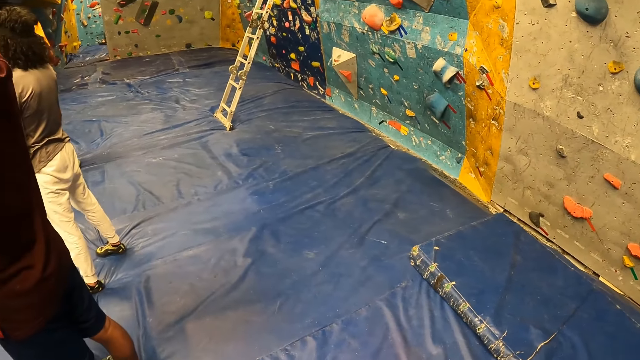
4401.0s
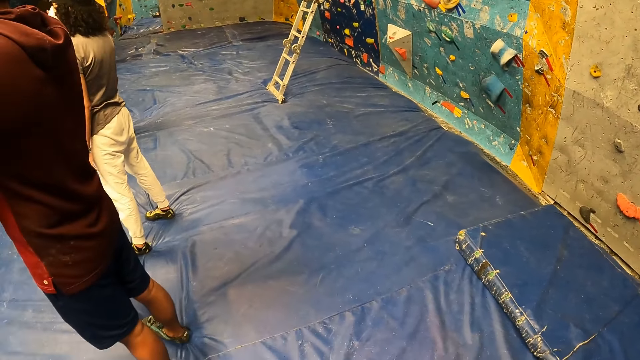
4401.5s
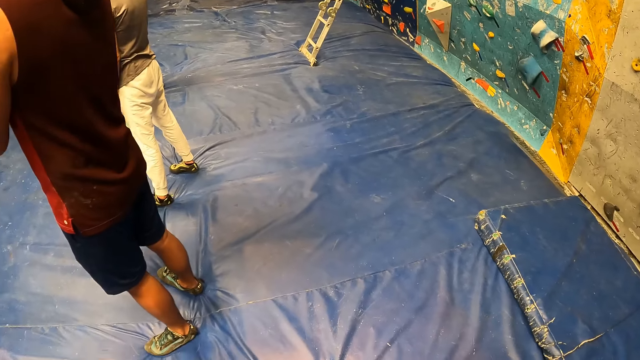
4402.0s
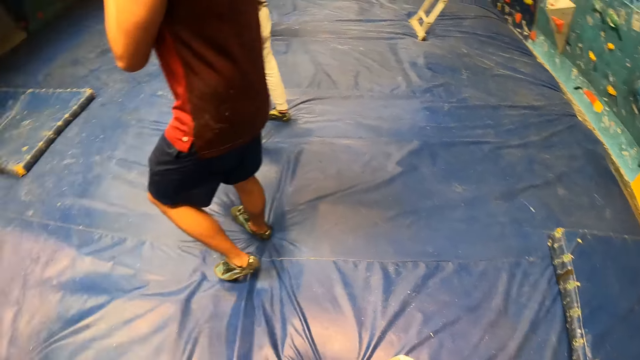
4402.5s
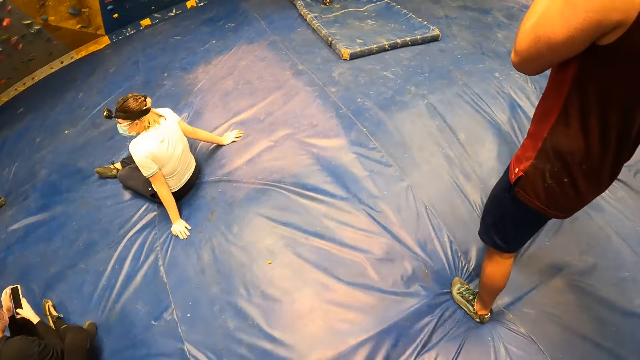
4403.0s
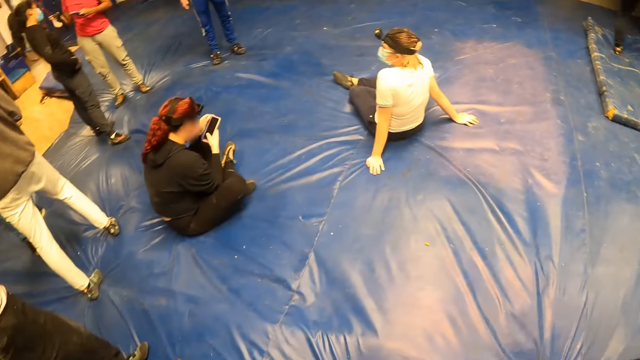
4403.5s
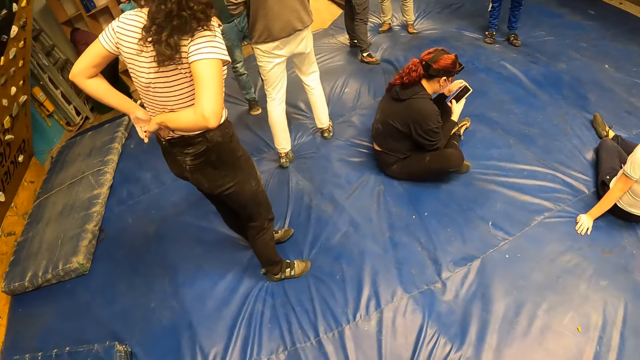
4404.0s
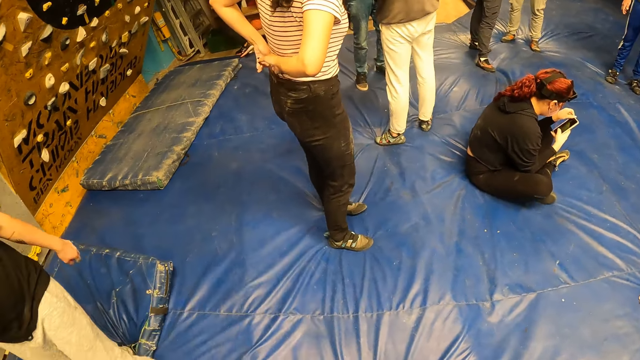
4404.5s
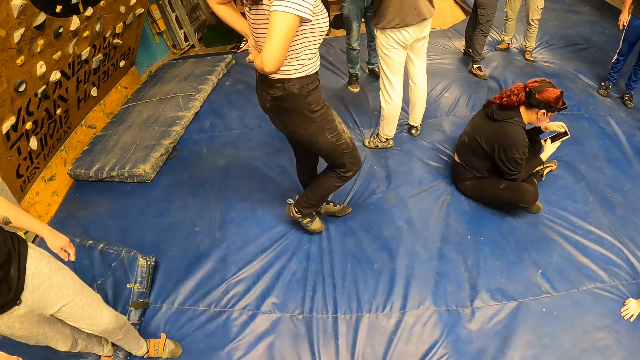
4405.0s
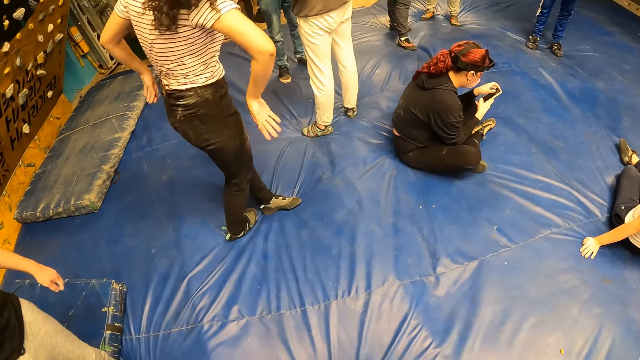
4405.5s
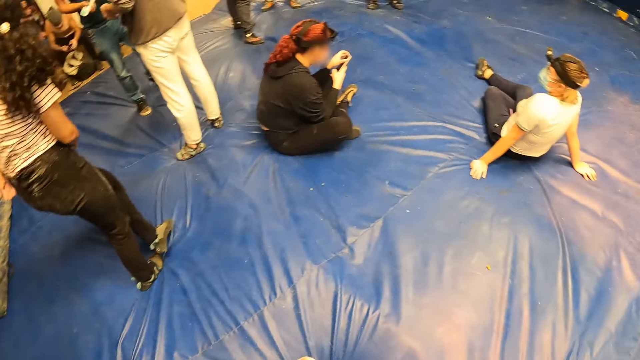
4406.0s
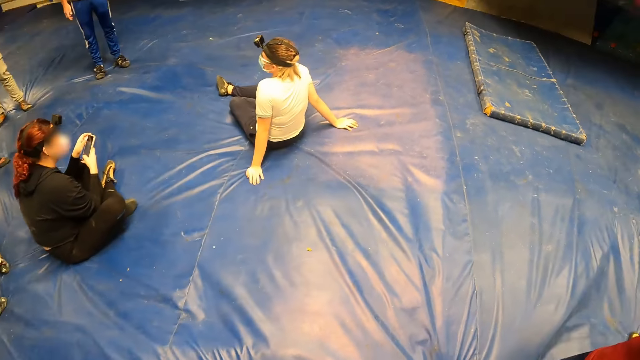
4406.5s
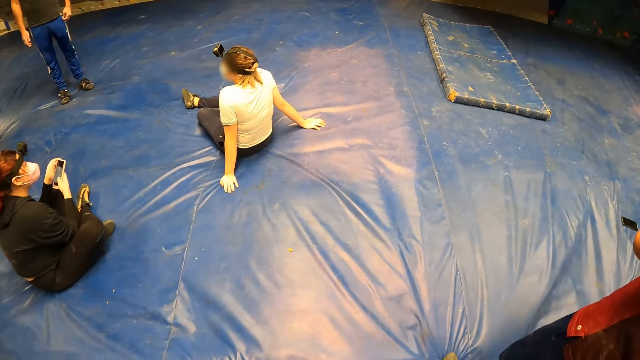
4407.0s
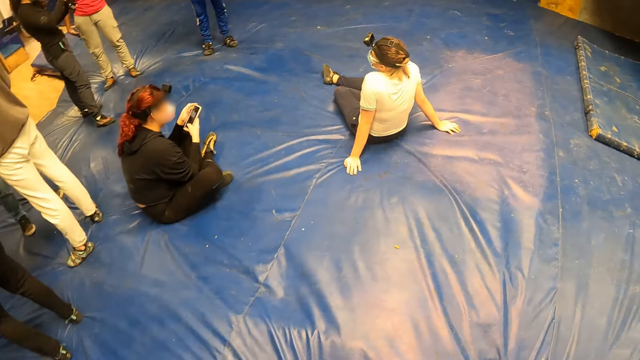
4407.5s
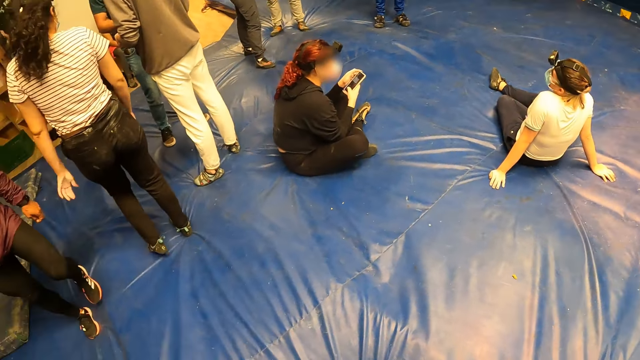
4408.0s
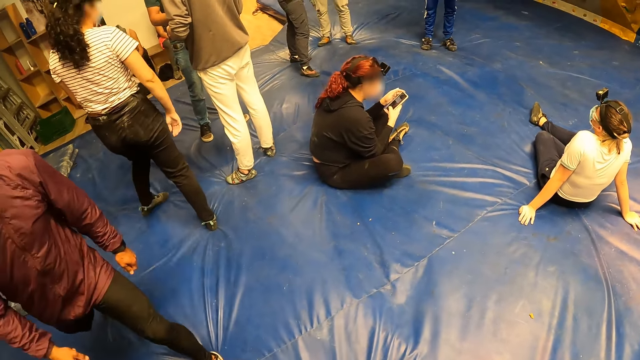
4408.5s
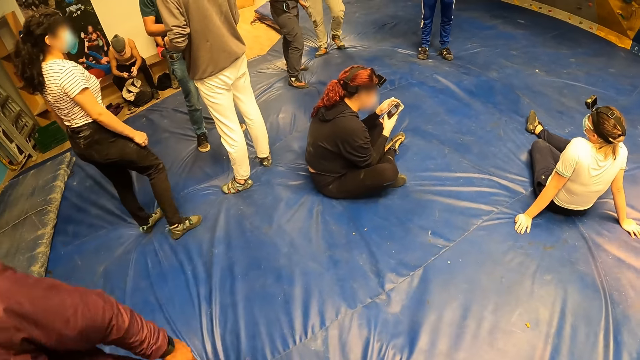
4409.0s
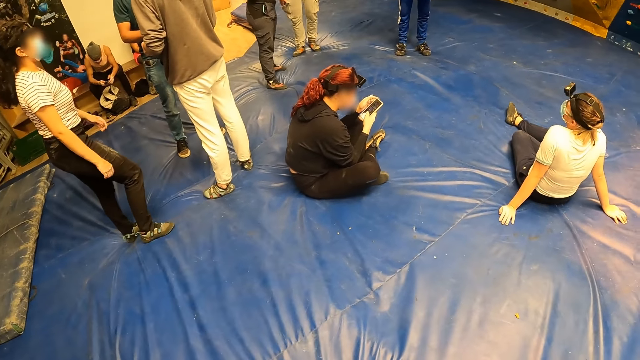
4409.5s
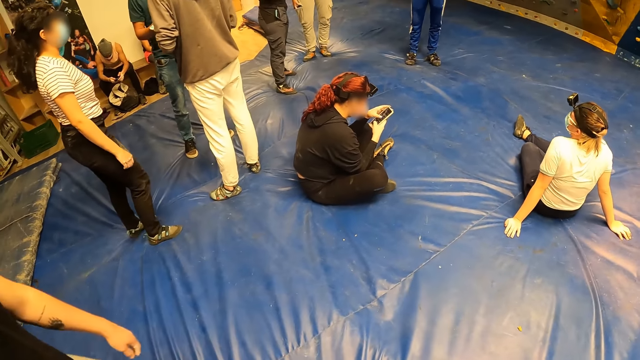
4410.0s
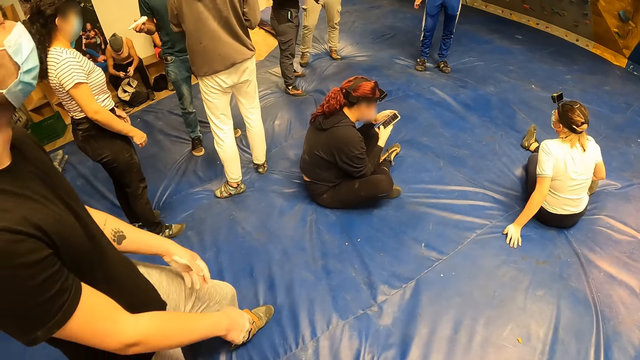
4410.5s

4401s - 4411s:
The camera wearer looks around. They look around repeatedly.

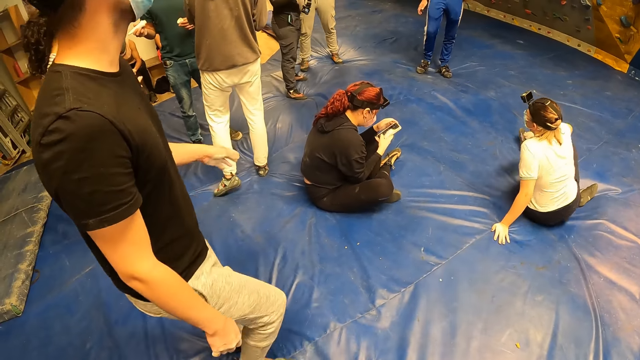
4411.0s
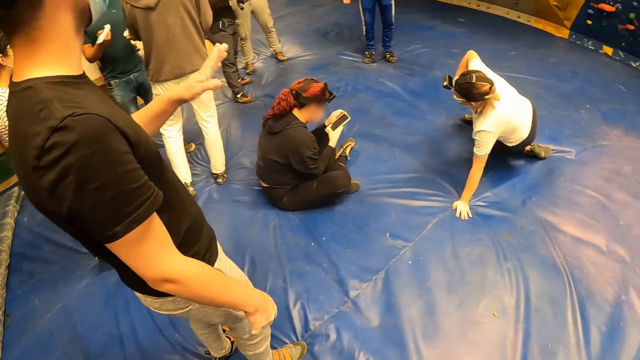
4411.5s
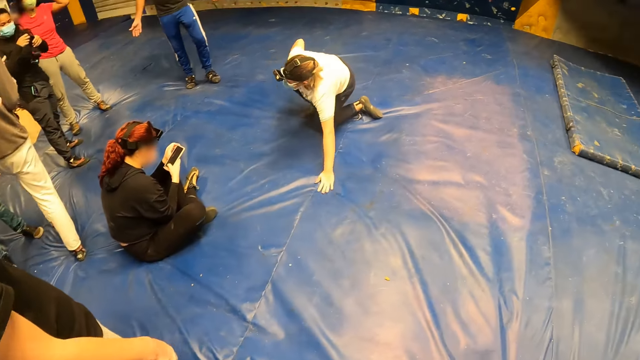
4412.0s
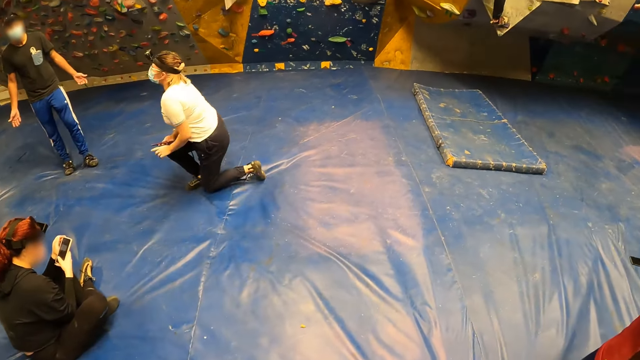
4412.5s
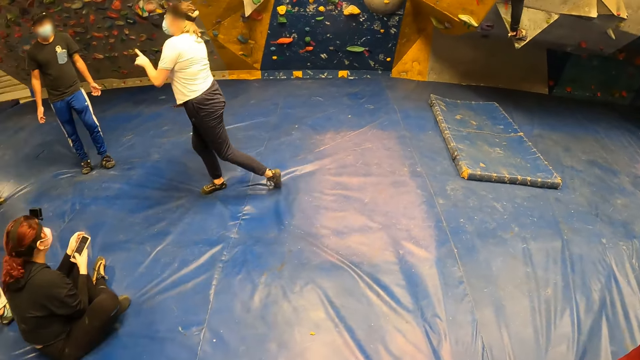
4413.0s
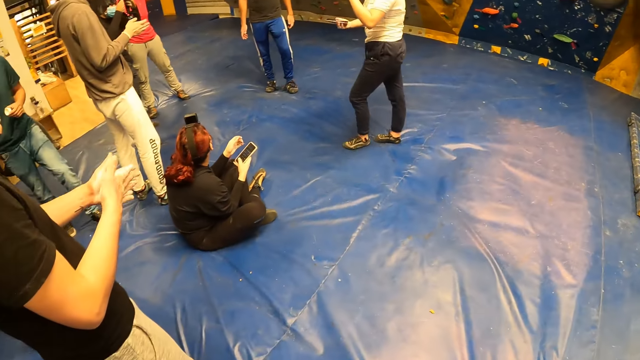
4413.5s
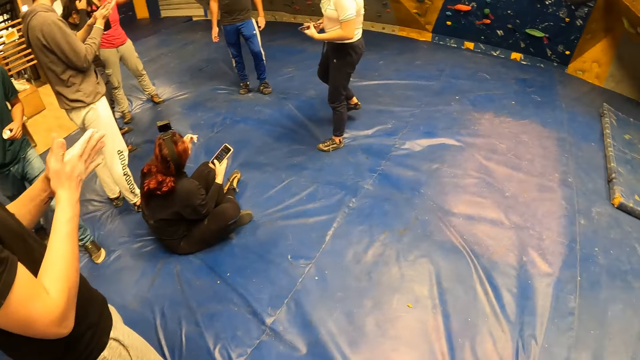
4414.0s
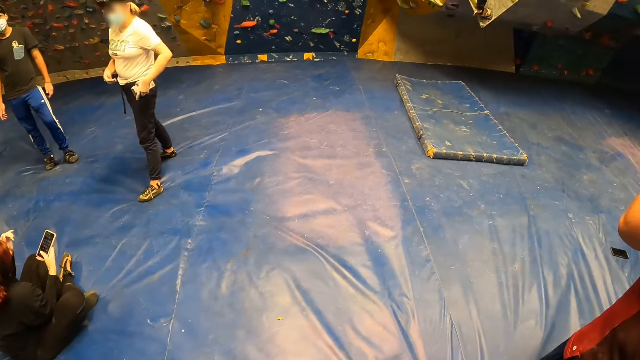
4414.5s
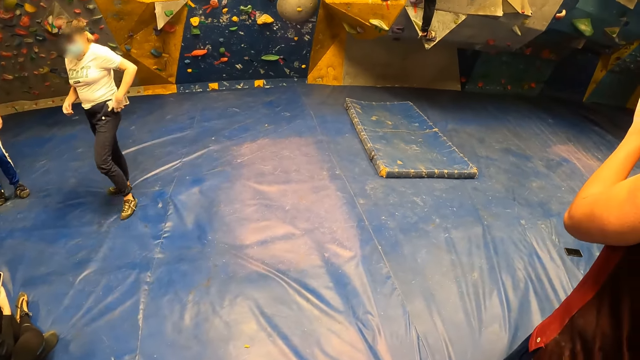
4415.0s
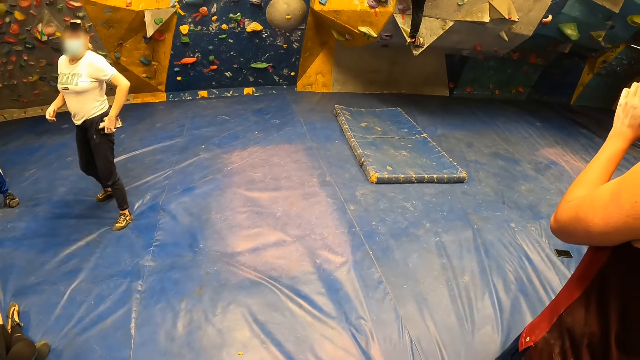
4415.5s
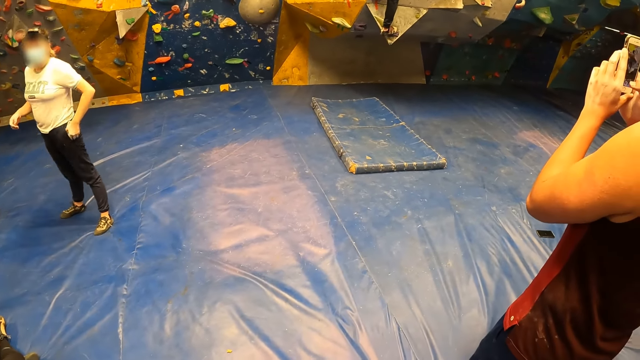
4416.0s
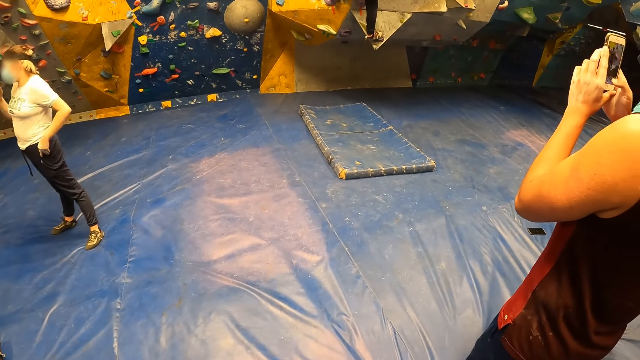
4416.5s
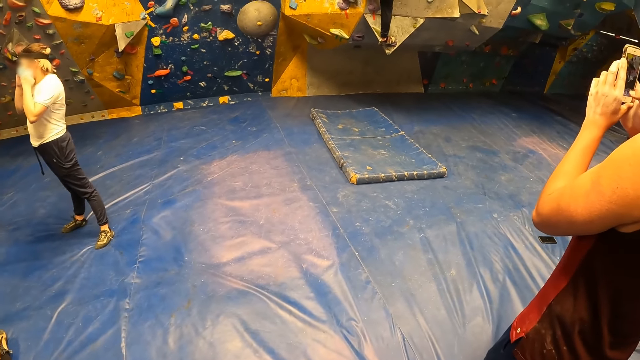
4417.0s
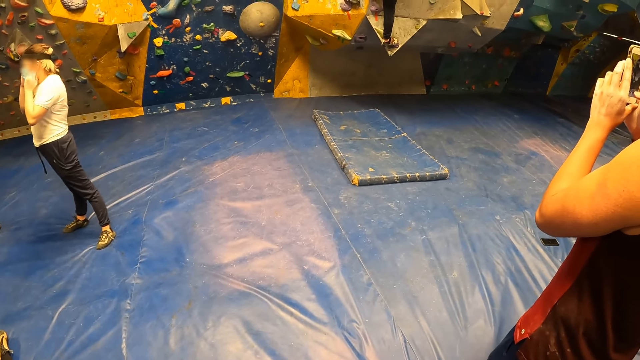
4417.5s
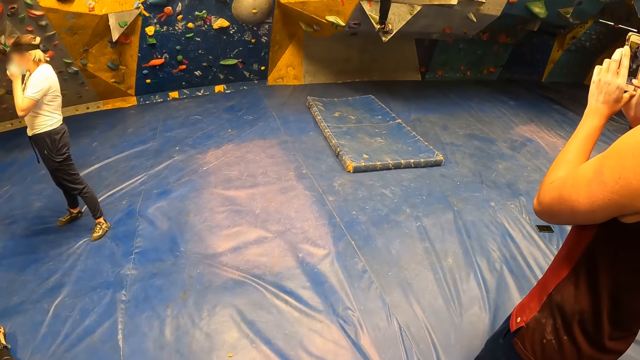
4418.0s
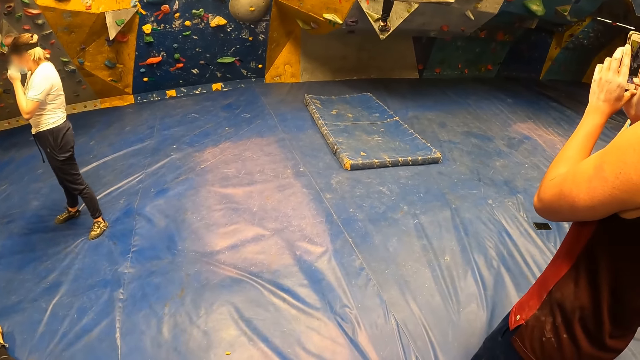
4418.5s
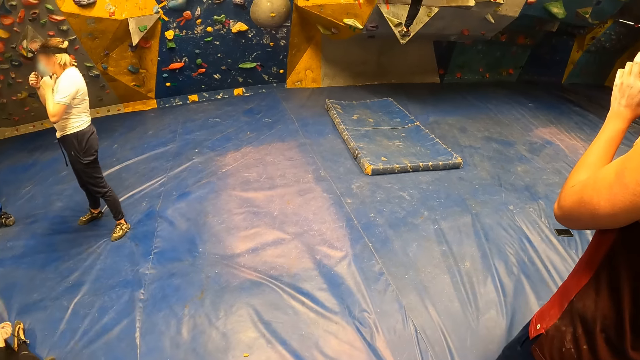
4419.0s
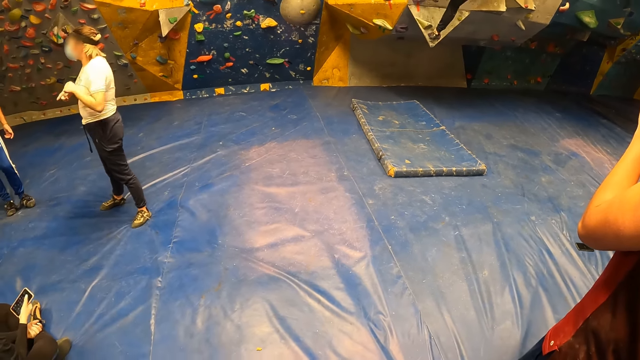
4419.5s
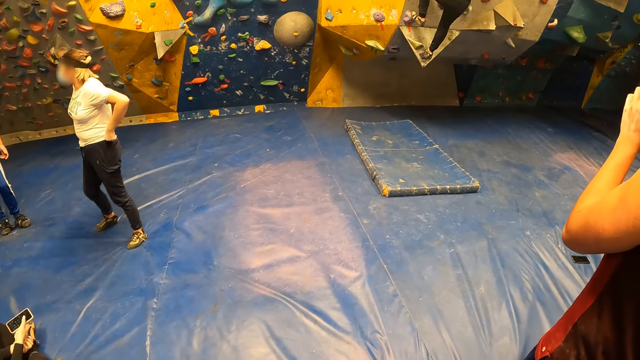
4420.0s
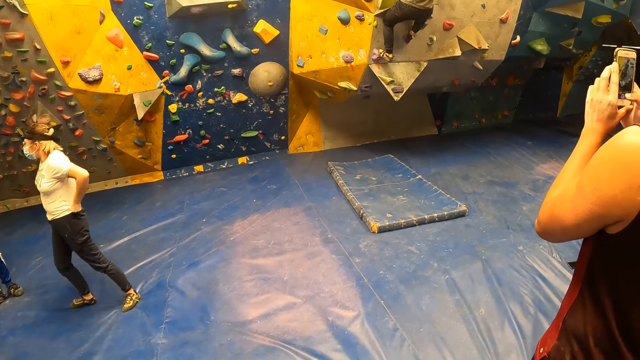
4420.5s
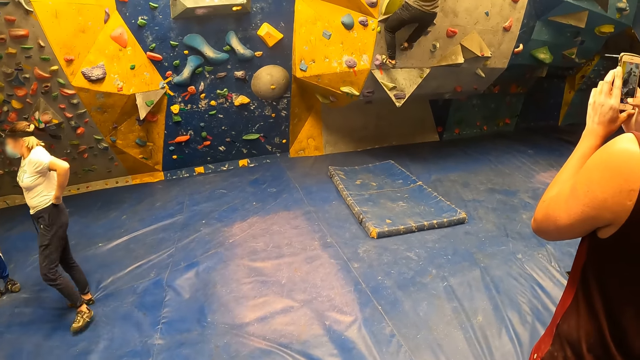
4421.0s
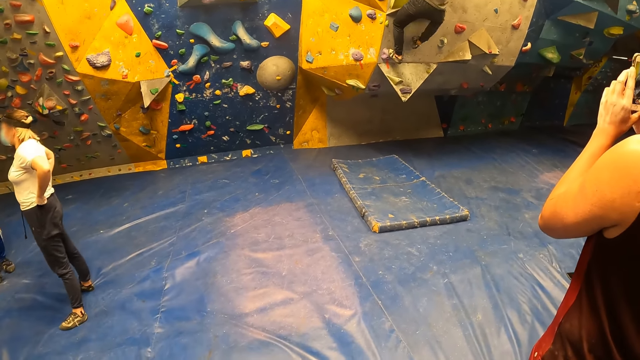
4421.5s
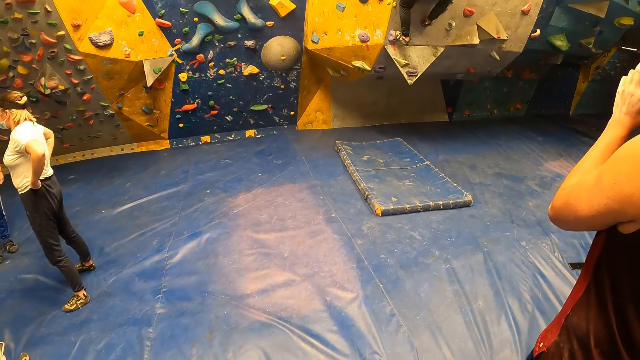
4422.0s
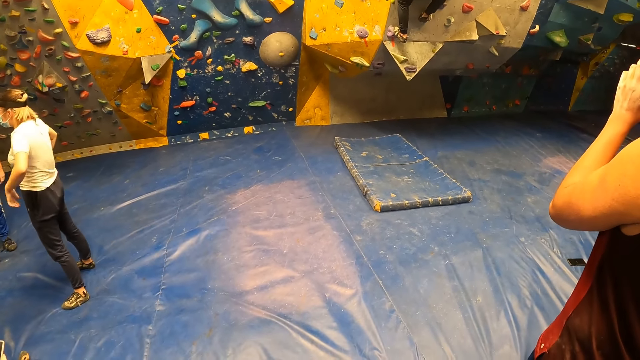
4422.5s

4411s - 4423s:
The camera wearer looks around. They look around again. A man climbs the bouldering wall with both hands and both legs. The camera wearer looks around.
